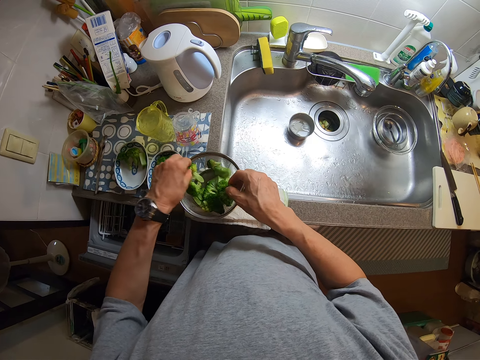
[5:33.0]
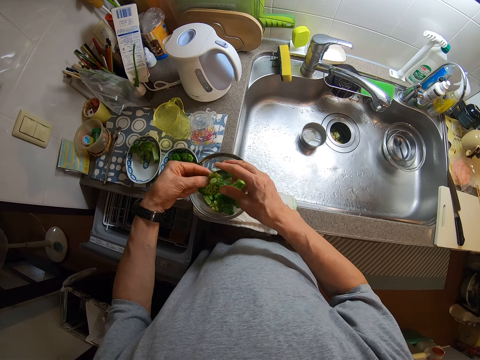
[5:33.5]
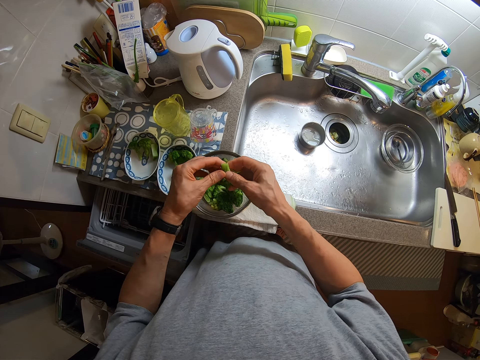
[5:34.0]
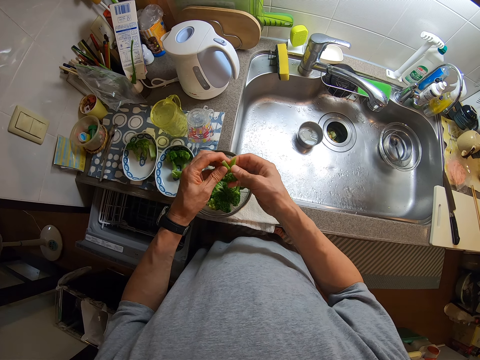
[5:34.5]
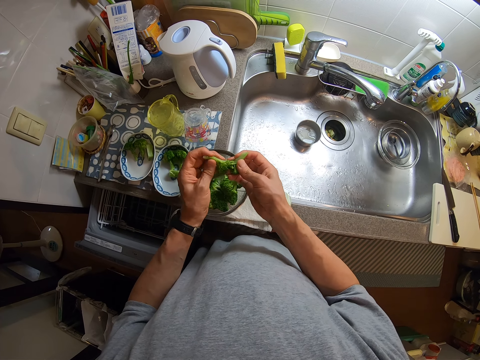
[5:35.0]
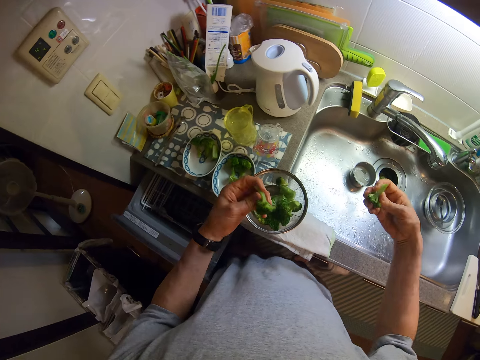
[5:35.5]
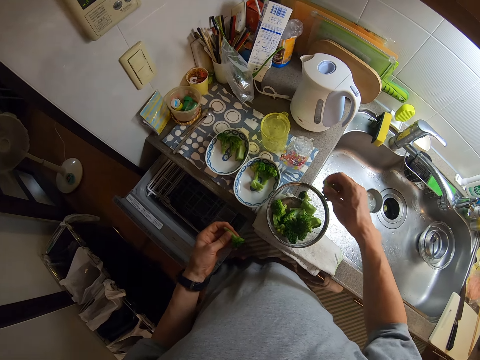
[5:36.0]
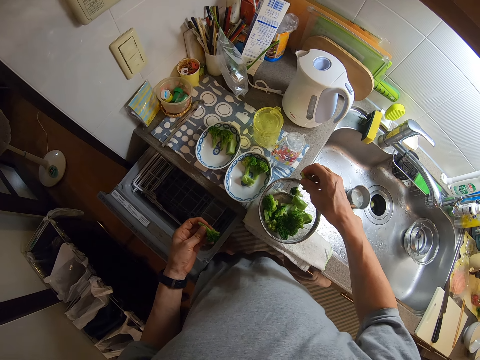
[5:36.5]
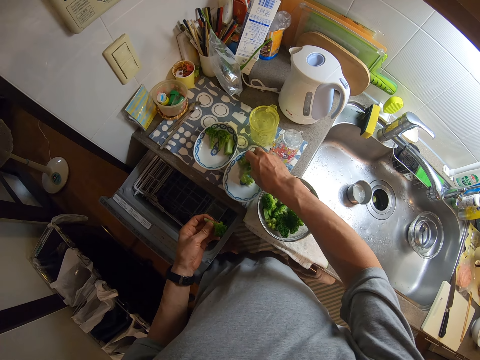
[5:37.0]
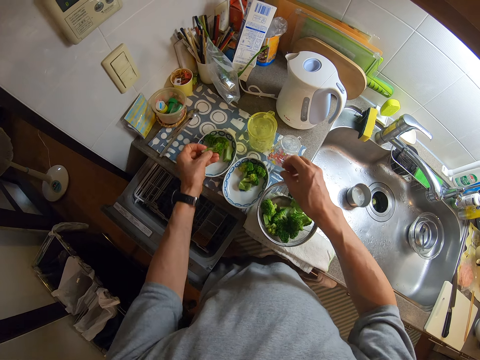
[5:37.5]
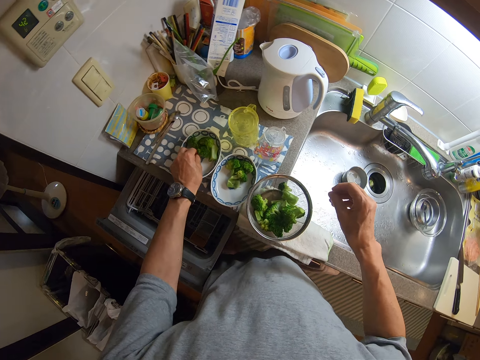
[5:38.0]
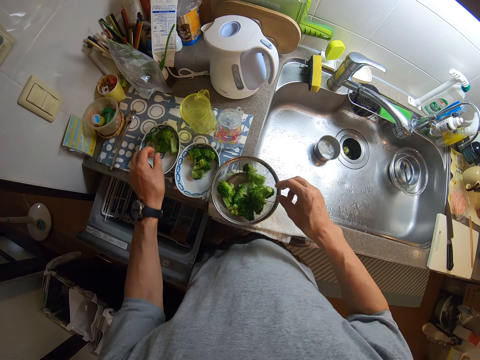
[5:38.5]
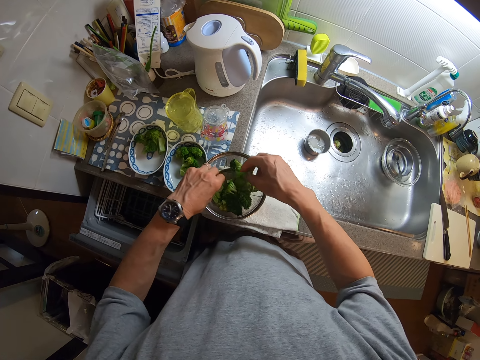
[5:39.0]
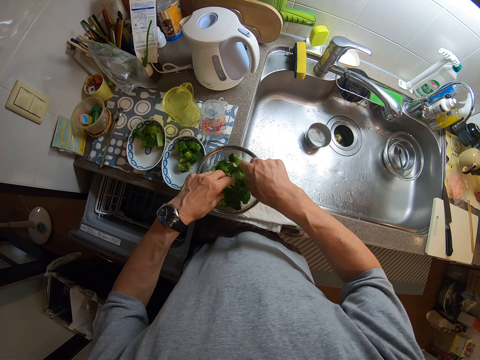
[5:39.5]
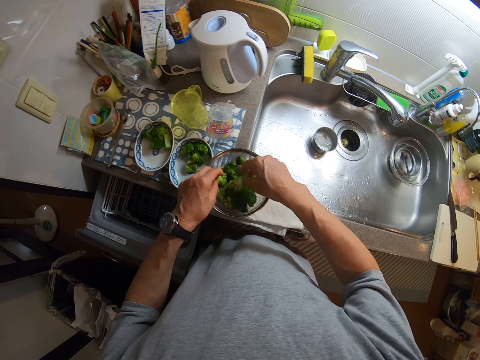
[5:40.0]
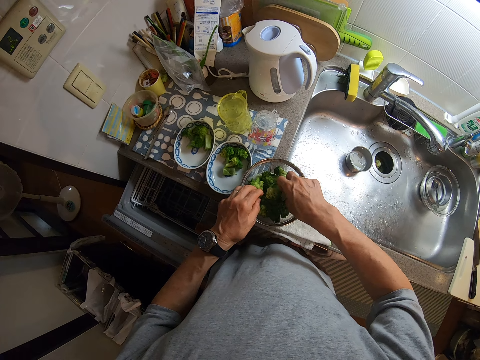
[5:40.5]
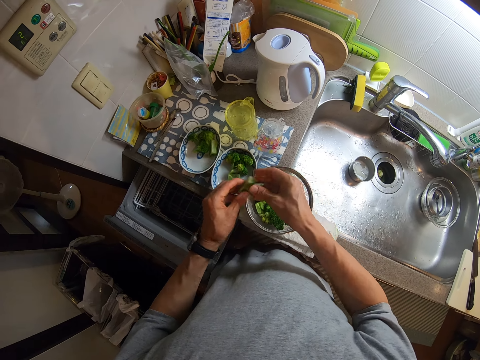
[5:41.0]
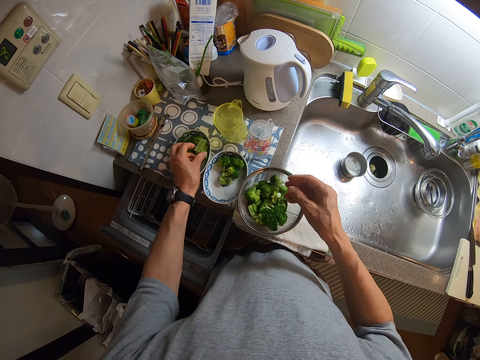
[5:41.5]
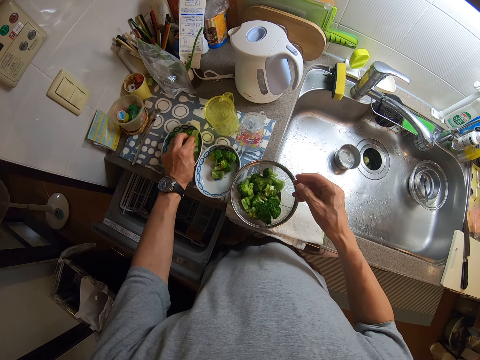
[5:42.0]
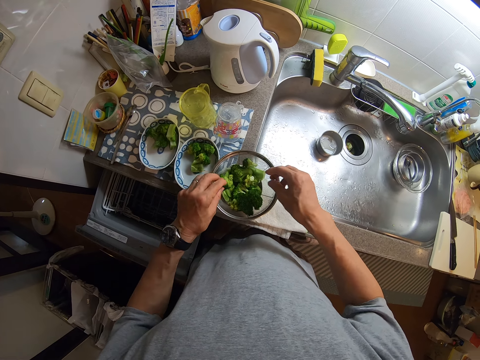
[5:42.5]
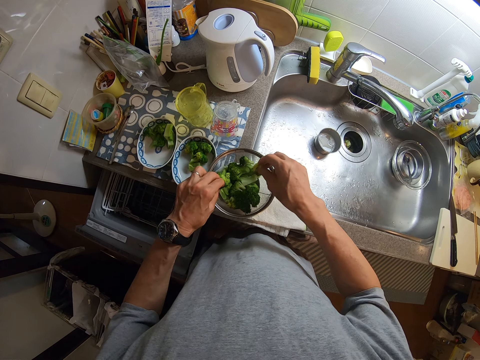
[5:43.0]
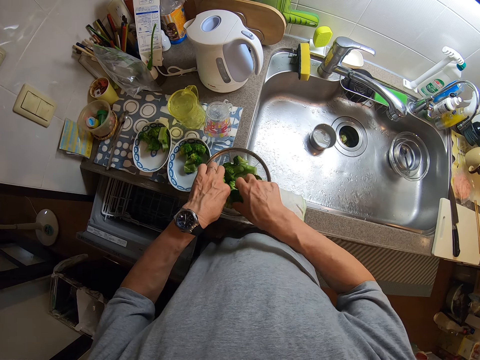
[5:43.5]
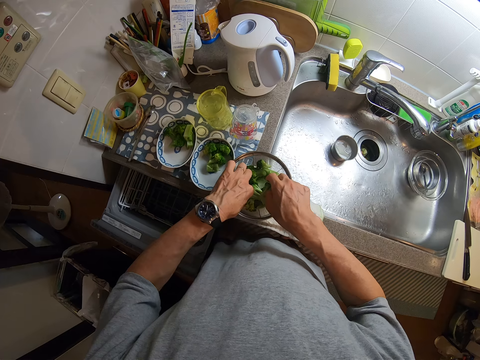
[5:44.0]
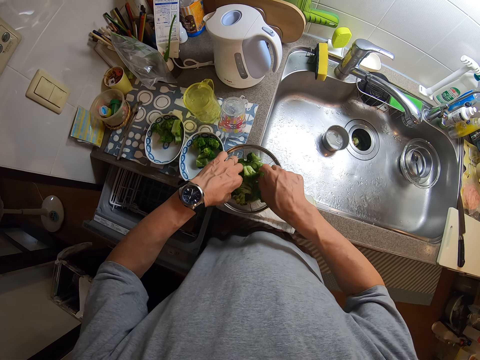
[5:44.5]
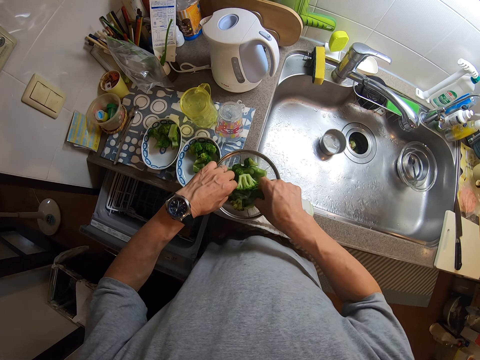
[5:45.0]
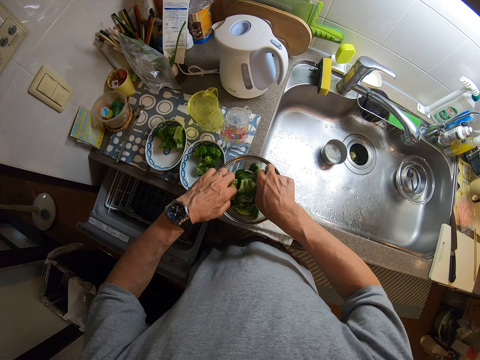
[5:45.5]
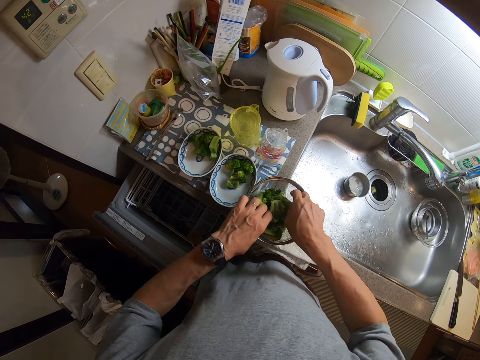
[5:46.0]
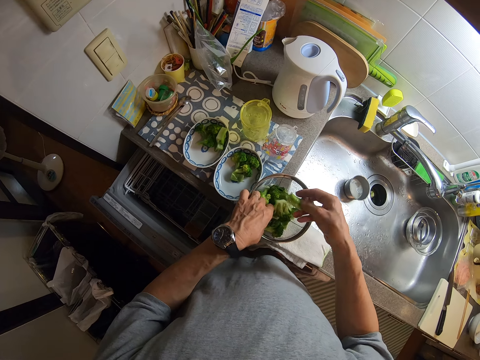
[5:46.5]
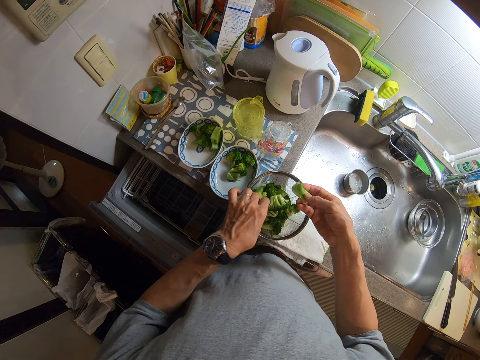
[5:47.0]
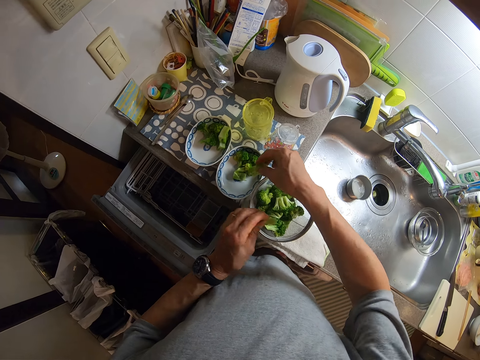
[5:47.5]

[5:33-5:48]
The camera wearer picks broccoli from the sieve. They tear the broccoli into two. They dry up the broccoli. They put the two pieces in different plates. They pick broccoli from the sieve. They sort the broccoli. They drop the broccoli into the plate. They pick broccoli from the sieve. They sort the broccoli.

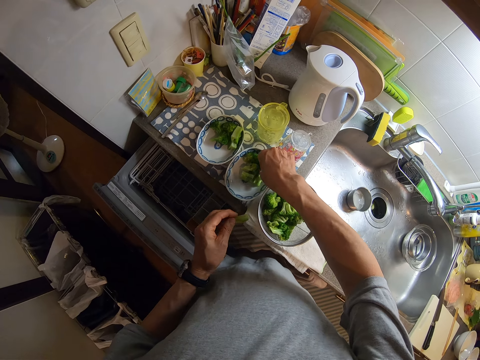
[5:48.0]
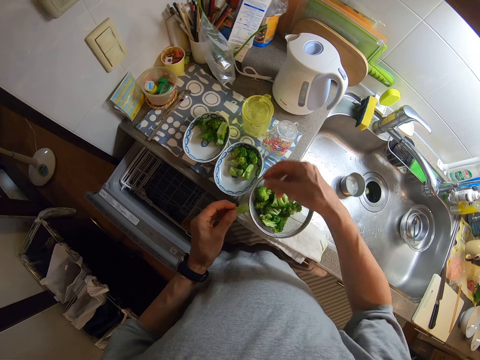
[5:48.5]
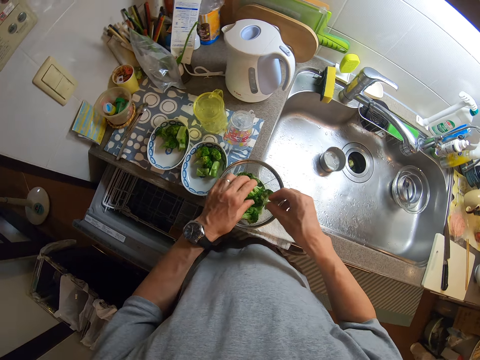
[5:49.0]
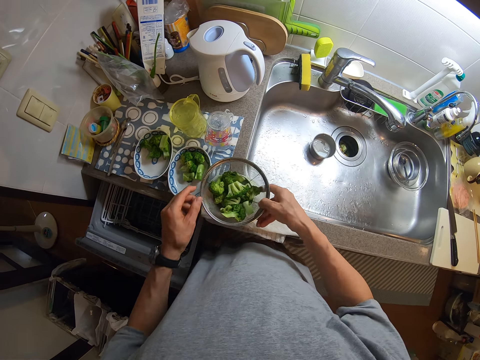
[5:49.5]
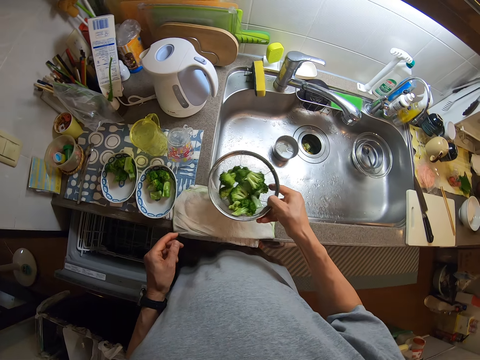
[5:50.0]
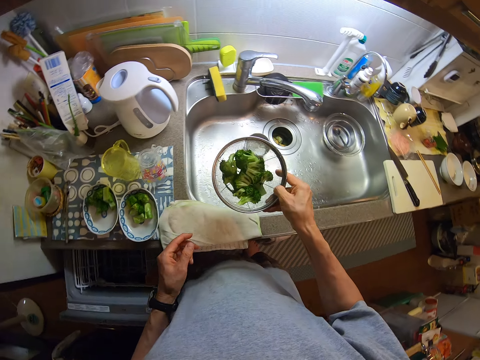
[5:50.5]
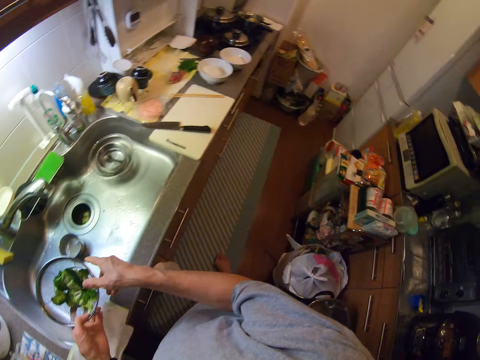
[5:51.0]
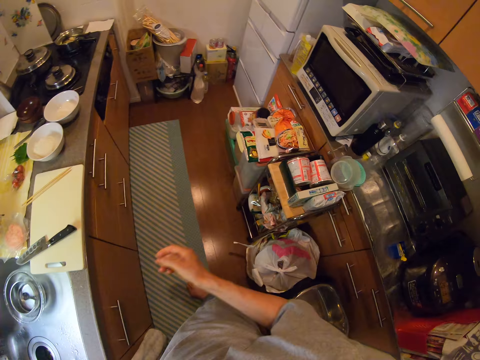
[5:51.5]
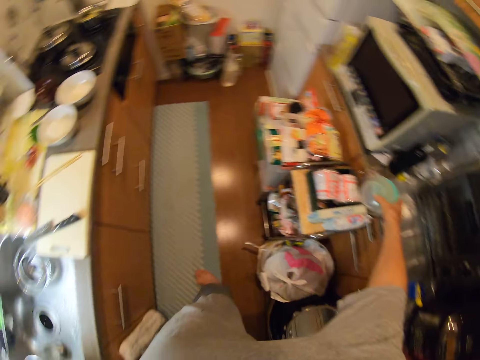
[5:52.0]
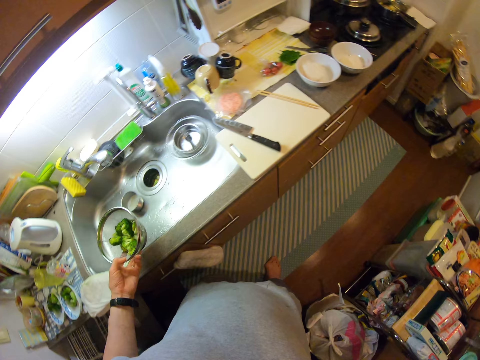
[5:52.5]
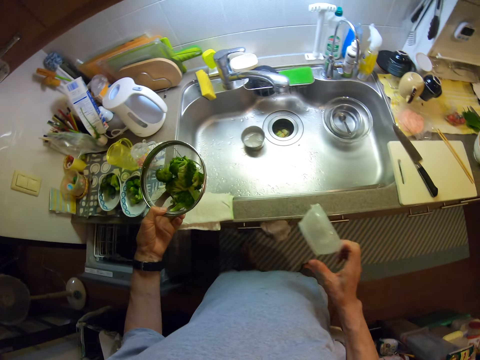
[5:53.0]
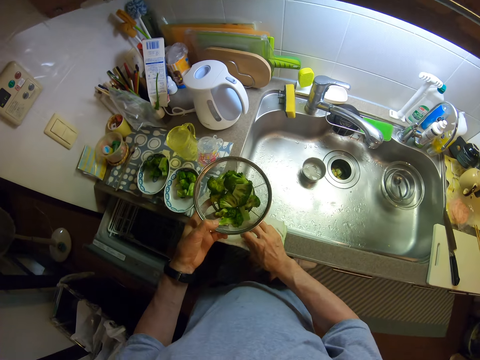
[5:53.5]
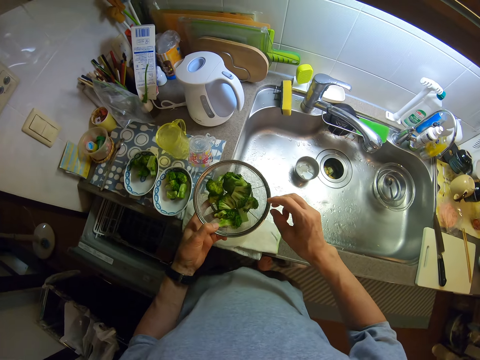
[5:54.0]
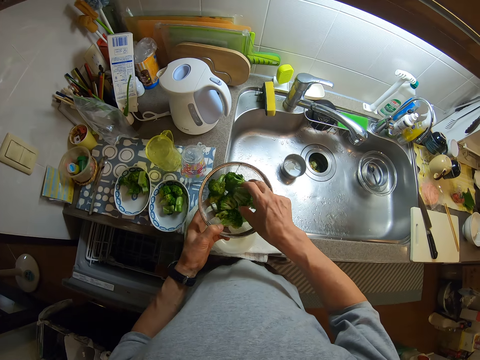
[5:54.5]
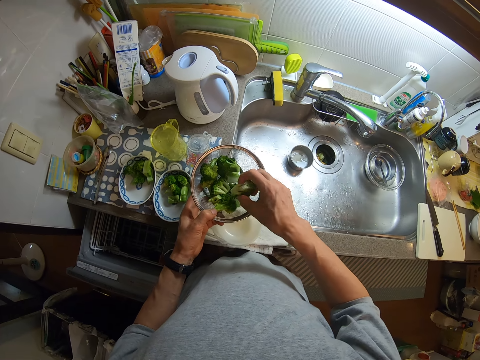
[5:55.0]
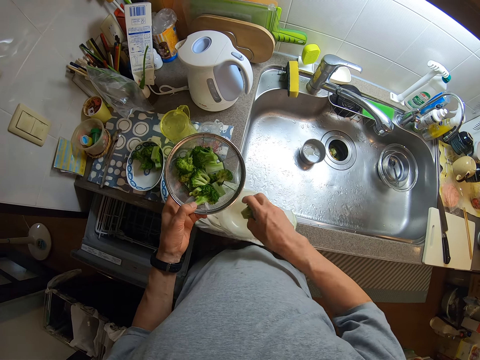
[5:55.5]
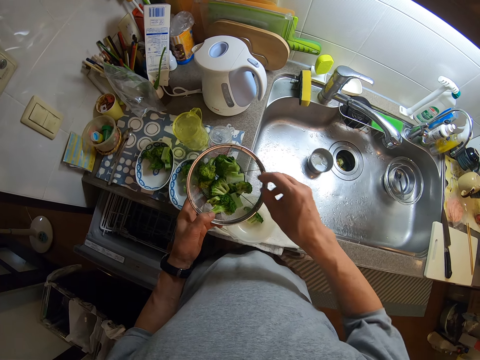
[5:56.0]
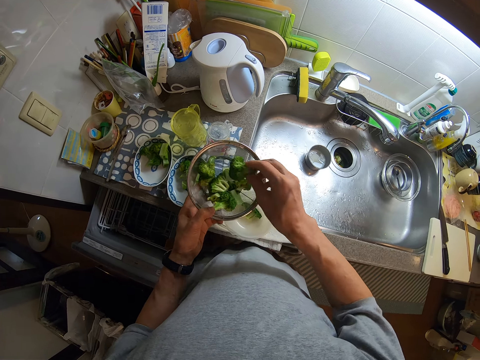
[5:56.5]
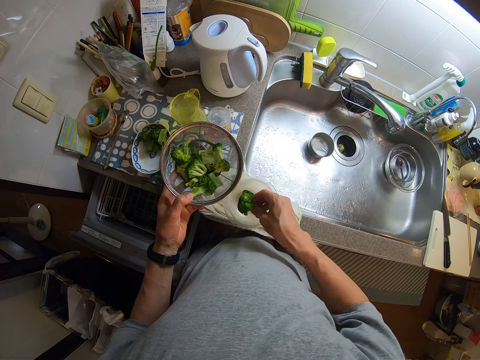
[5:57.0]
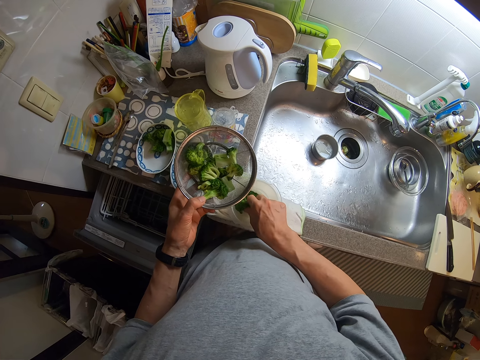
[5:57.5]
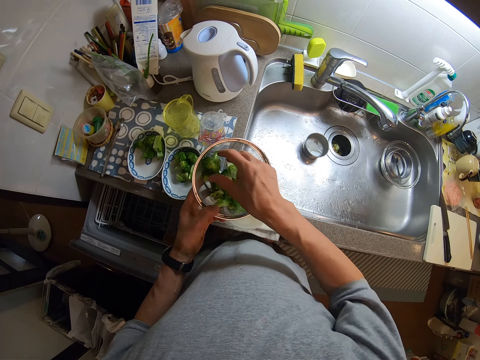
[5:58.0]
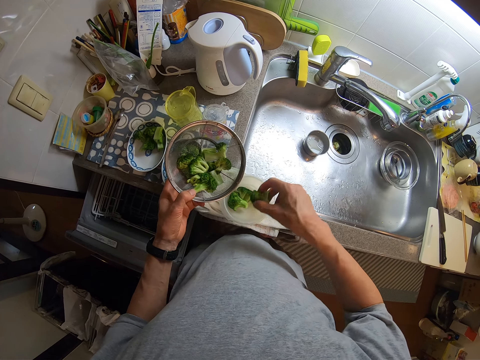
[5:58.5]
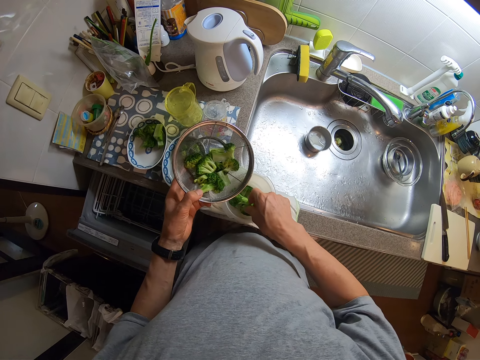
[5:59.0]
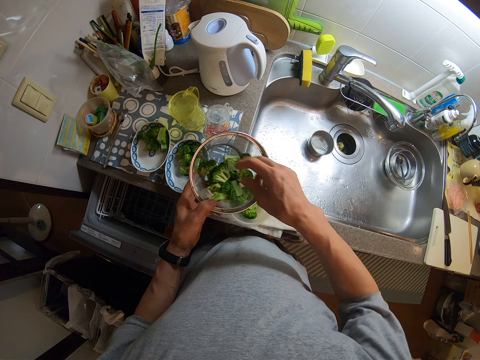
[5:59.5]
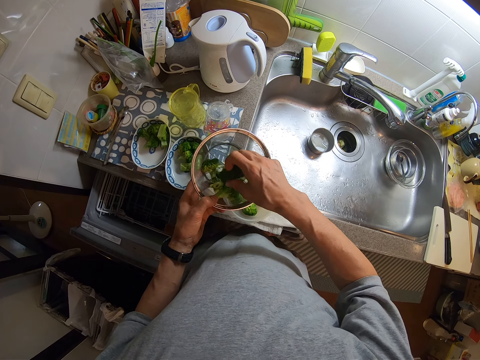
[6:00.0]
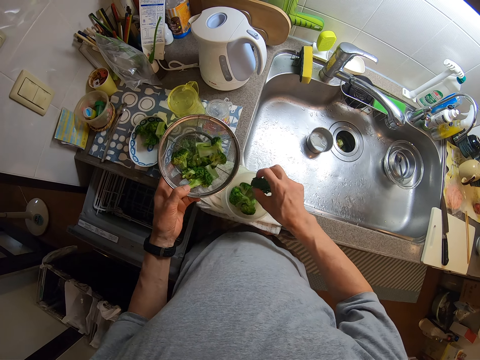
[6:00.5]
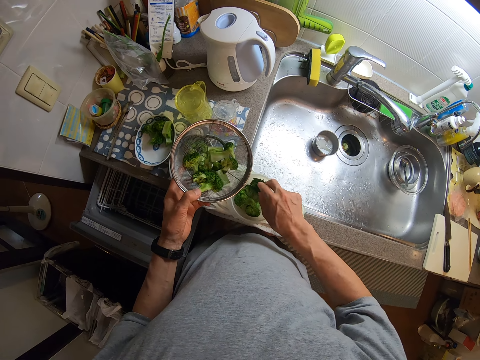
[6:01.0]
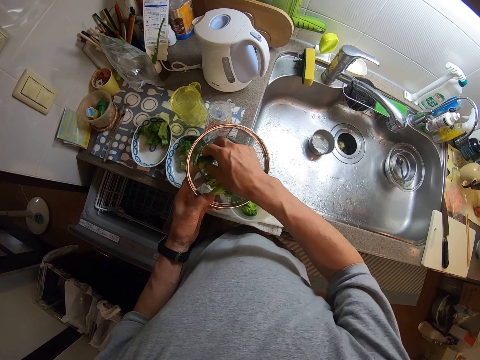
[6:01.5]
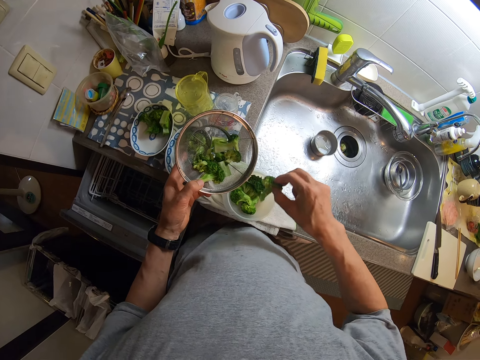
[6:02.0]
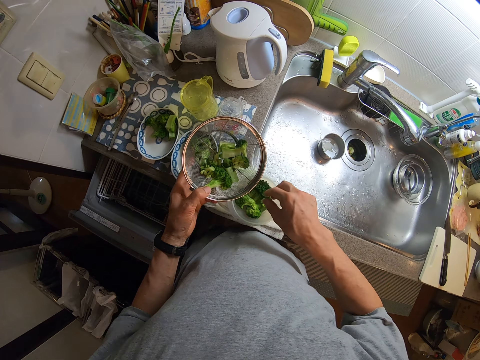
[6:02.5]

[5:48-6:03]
The camera wearer puts another piece of broccoli in a plate. She returns the broccoli in the drainer or sieve. She shakes the broccoli in the drainer. She holds the broccoli in her hand. She picks a small plastic dish or bowl. She places the small dish on top of the sink. She takes broccoli from the sieve and puts a broccoli into the bowl. She takes broccoli from the sieve and puts a broccoli into the bowl. She takes broccoli from the sieve and puts a broccoli into the bowl. She takes broccoli from the sieve and puts a broccoli into the bowl. She takes broccoli from the sieve and puts a broccoli into the bowl.
